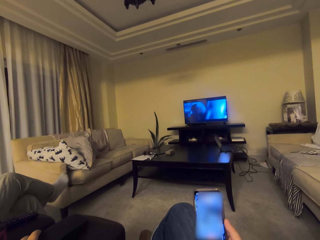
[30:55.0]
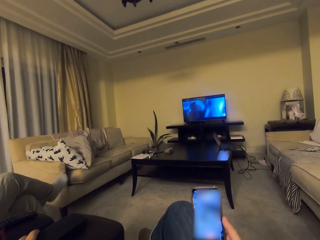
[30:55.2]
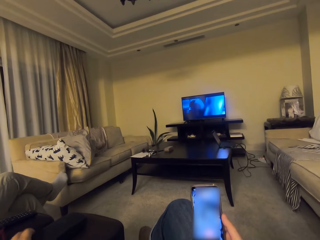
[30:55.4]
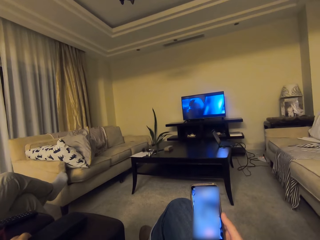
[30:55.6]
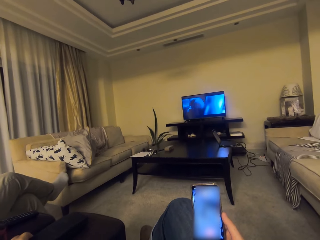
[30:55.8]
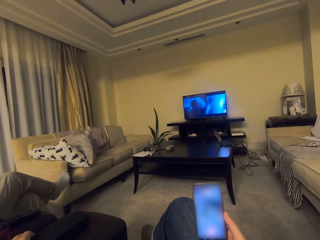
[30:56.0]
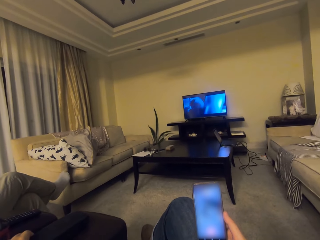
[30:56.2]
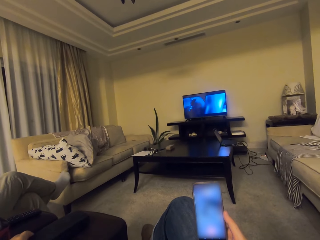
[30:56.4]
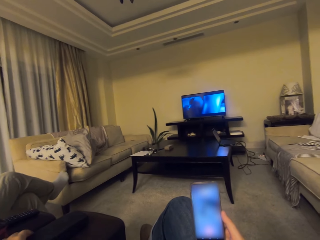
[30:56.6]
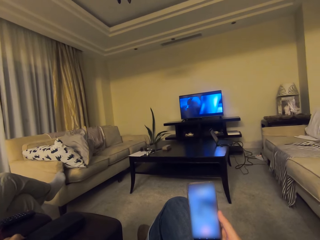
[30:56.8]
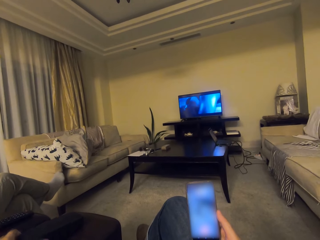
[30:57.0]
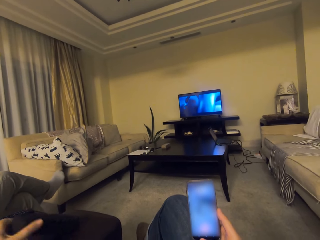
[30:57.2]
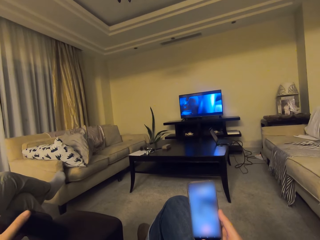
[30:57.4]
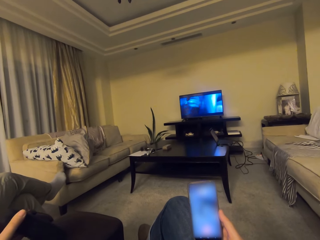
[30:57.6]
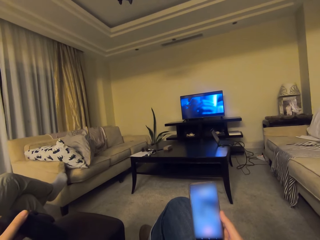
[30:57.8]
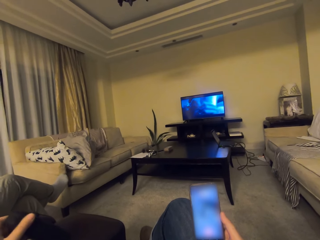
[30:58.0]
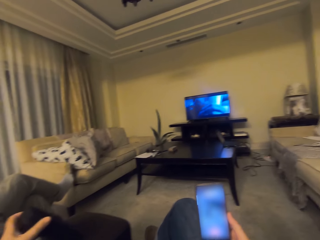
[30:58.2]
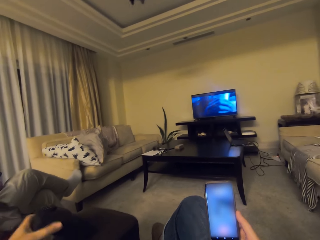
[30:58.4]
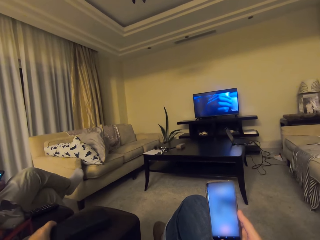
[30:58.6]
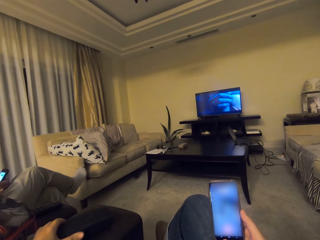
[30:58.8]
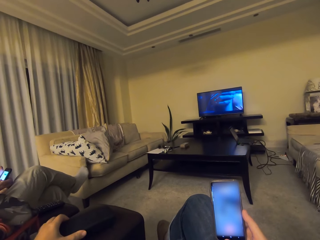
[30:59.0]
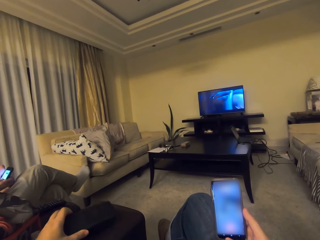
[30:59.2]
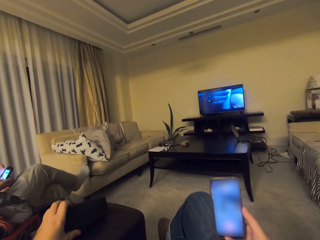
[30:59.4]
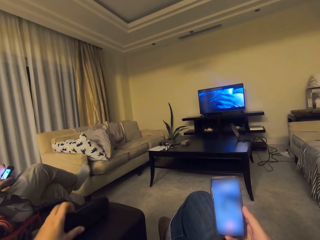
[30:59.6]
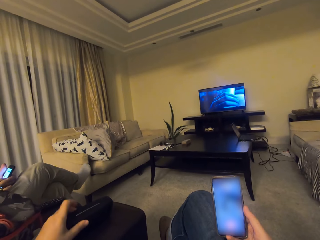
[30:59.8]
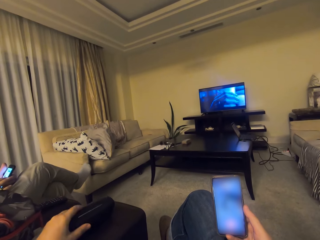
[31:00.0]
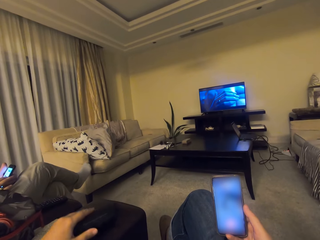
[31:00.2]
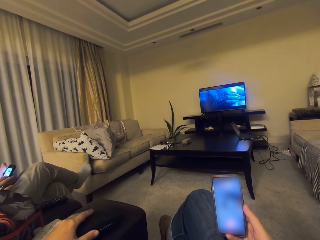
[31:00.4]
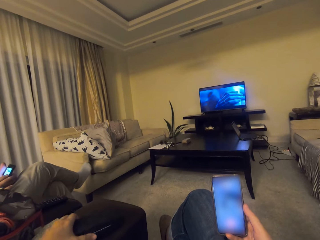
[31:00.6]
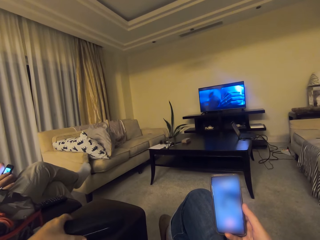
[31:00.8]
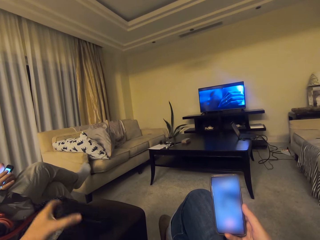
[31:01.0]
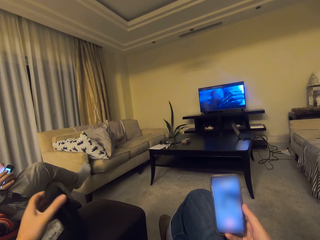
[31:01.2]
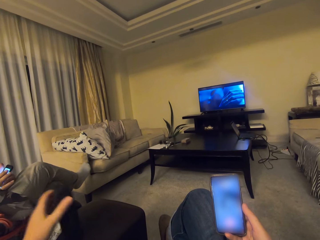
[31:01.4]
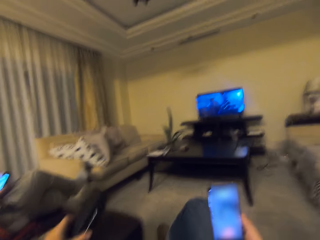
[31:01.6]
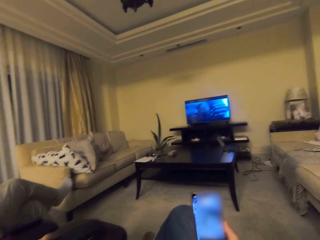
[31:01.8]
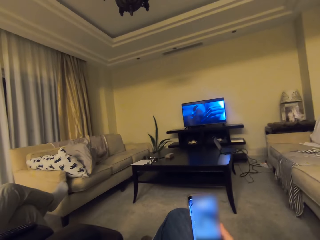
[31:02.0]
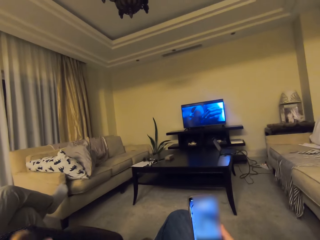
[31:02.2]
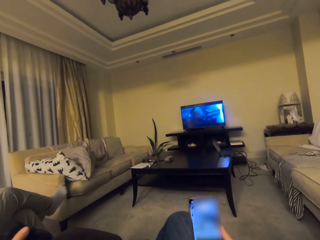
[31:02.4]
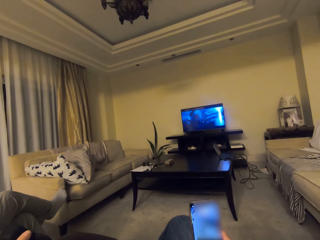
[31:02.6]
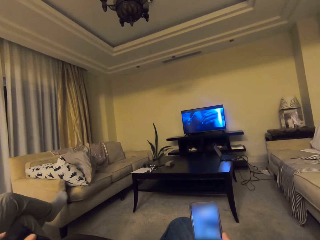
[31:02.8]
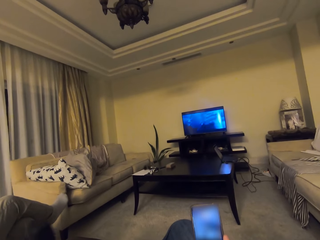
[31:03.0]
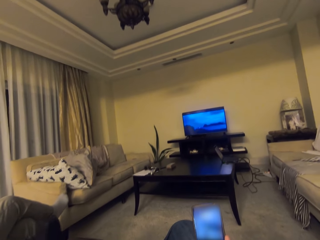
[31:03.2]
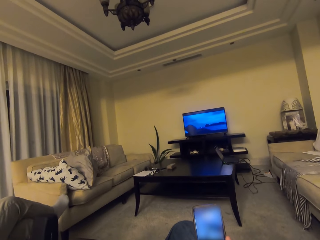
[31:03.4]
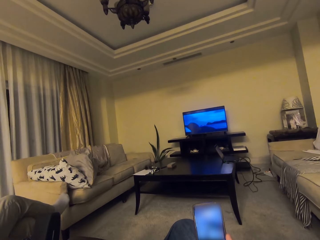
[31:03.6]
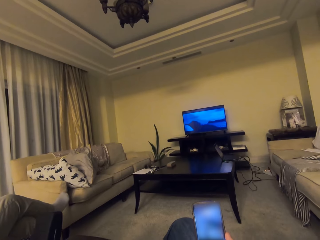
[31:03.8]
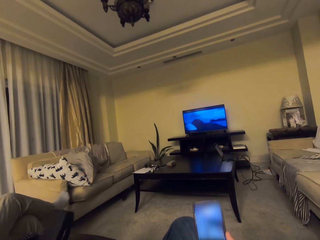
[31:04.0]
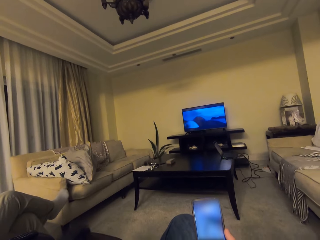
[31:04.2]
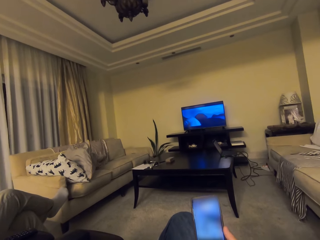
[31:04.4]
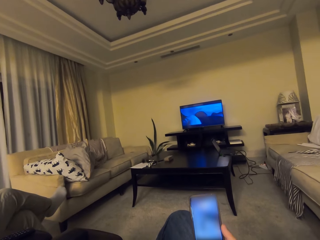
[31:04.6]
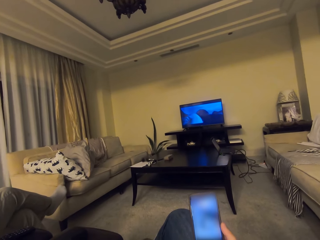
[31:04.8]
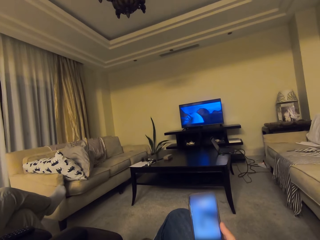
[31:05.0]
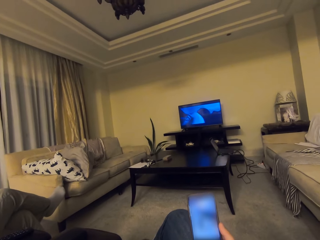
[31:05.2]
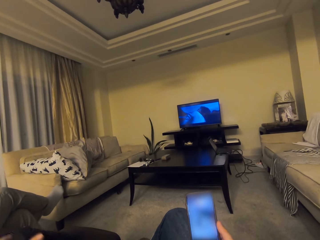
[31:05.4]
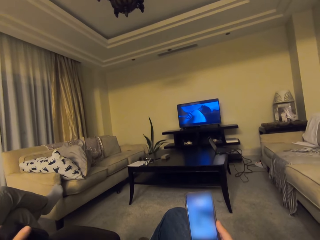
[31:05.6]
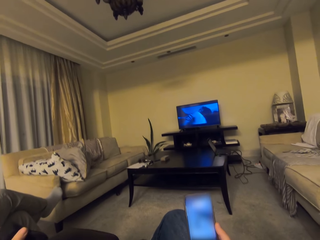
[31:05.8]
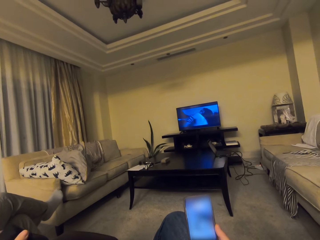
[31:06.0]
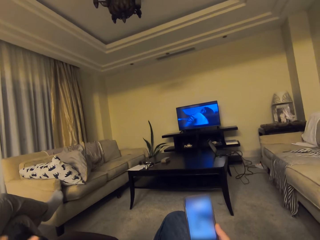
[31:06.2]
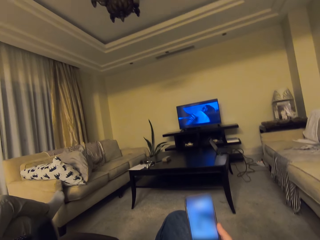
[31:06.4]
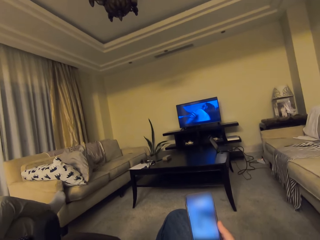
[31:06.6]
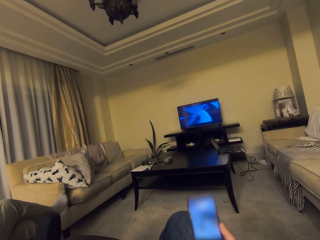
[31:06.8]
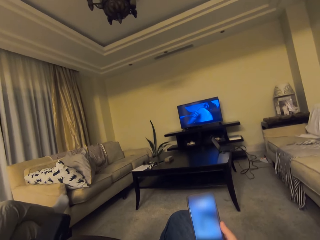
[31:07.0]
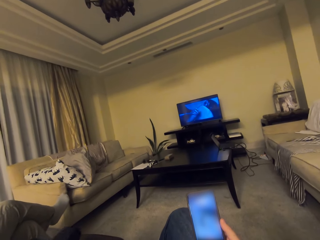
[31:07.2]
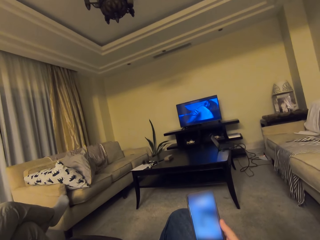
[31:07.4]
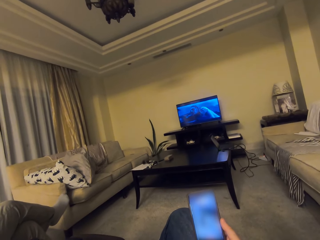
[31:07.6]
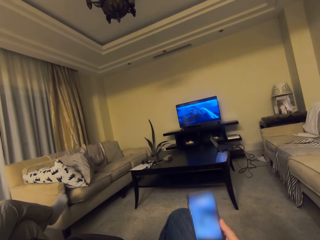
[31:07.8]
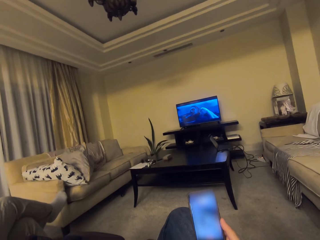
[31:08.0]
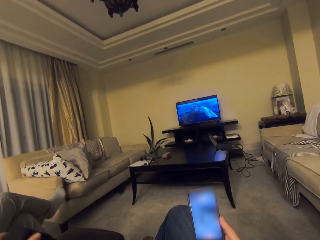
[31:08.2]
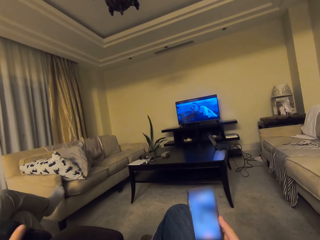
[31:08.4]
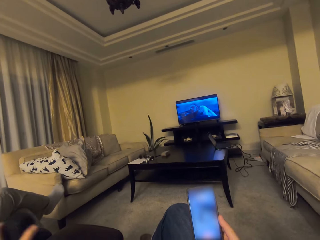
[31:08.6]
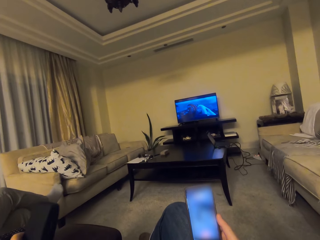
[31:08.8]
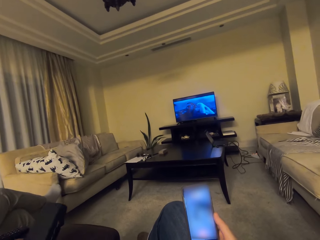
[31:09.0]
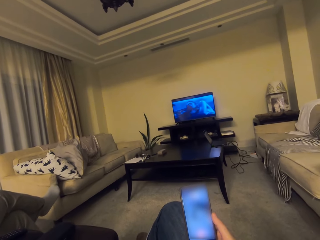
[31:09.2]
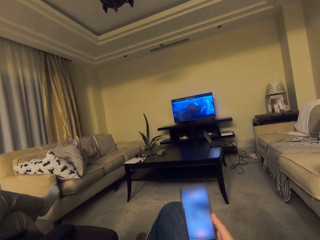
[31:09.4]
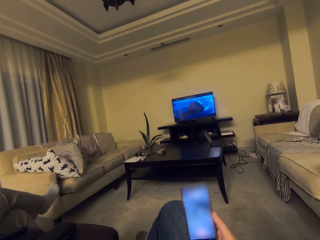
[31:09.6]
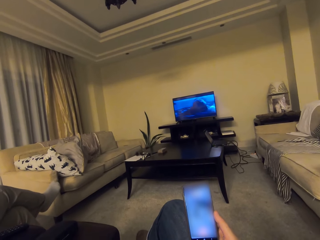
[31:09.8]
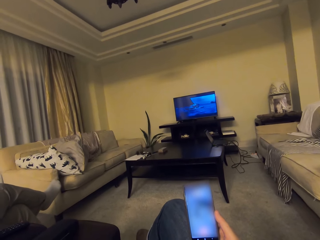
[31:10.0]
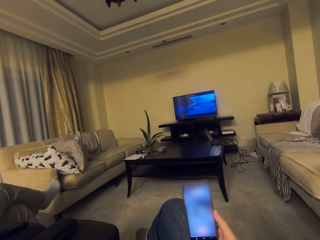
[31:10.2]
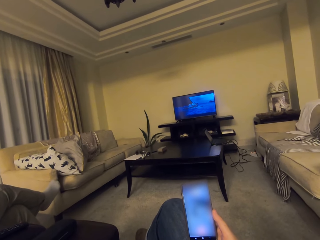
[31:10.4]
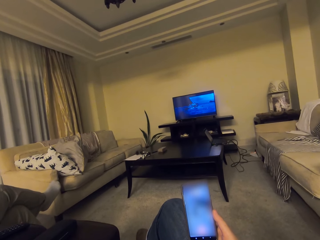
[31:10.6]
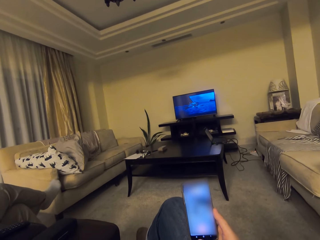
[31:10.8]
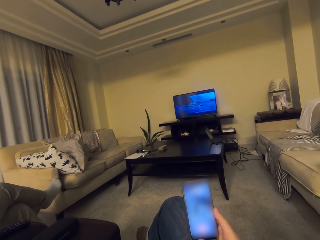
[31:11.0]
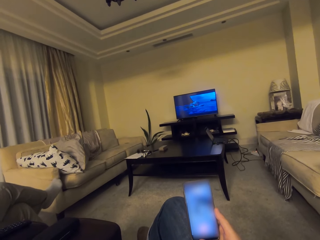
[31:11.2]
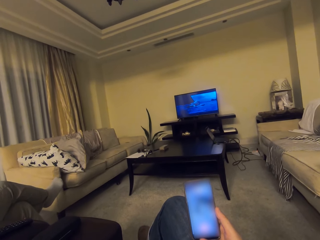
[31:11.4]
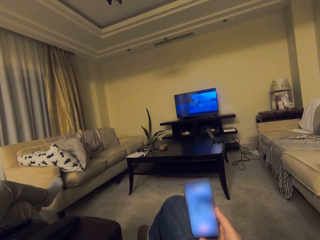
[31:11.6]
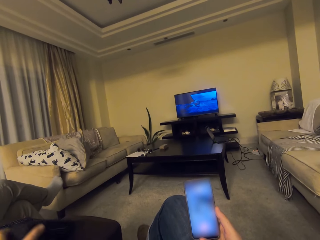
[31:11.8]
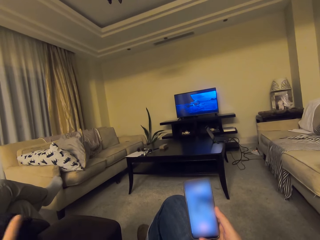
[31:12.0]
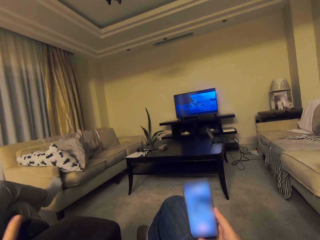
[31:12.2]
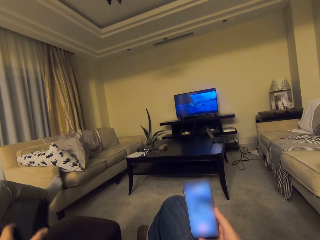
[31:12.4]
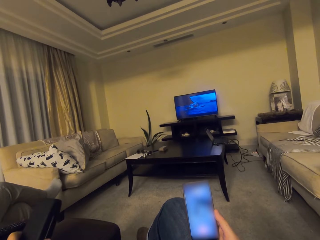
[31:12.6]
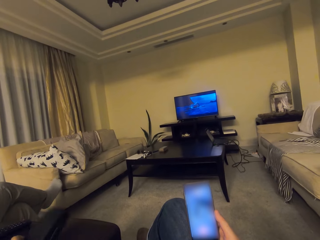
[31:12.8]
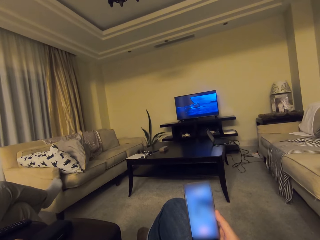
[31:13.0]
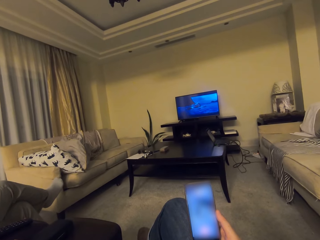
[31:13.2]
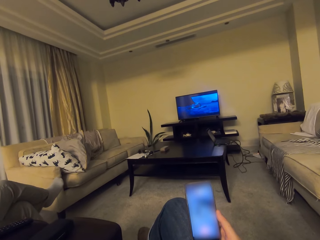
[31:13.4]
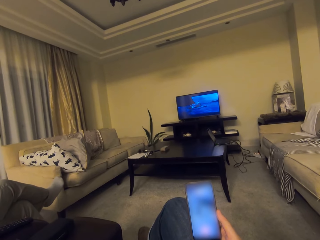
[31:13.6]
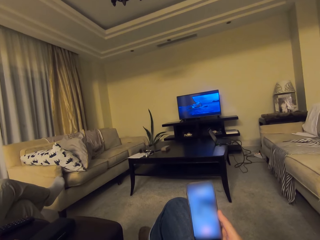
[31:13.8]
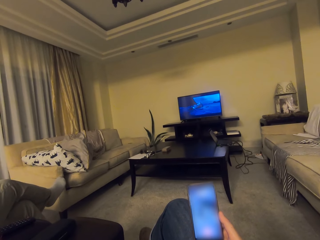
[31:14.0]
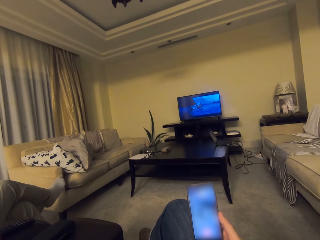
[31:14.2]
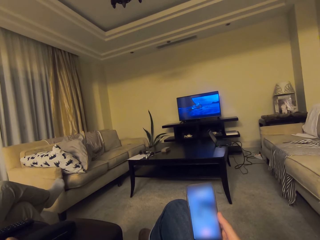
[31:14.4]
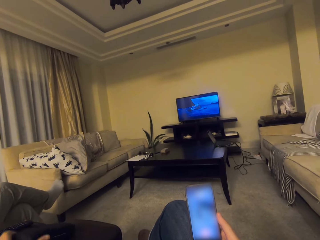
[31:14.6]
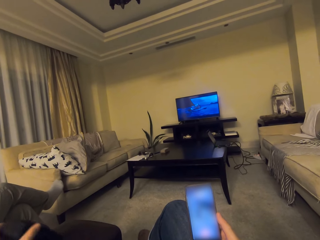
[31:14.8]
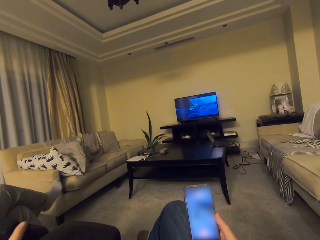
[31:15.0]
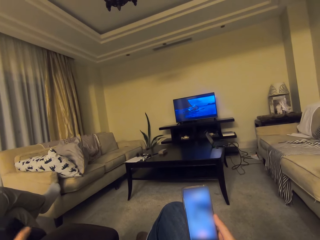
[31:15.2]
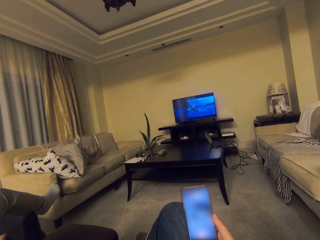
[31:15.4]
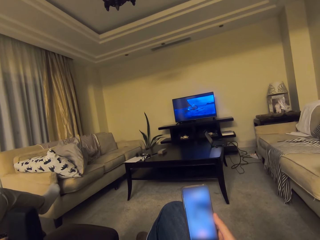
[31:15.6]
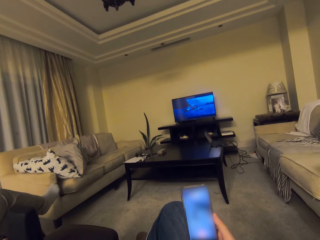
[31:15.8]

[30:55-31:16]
The camera wearer plays with the case. They move an object with the left hand. They look at the television.
